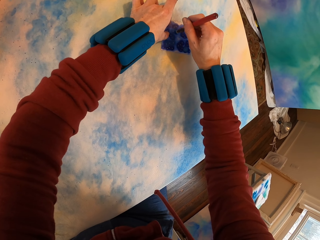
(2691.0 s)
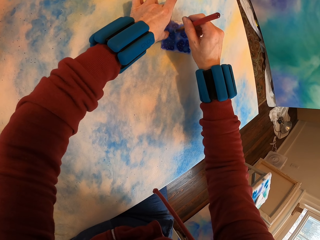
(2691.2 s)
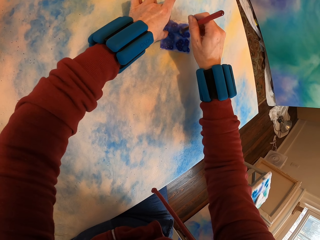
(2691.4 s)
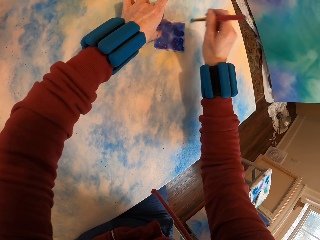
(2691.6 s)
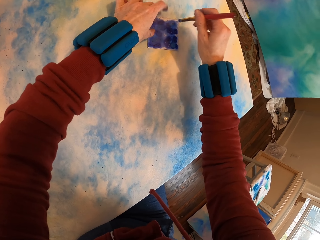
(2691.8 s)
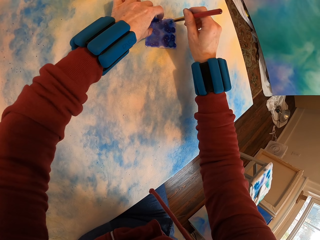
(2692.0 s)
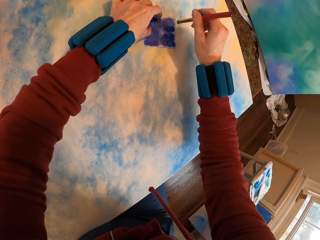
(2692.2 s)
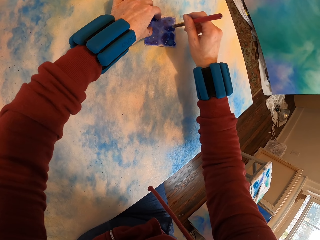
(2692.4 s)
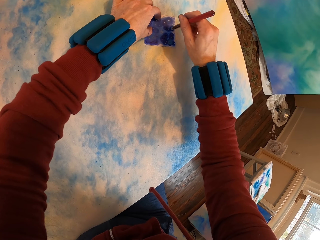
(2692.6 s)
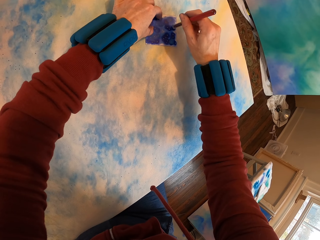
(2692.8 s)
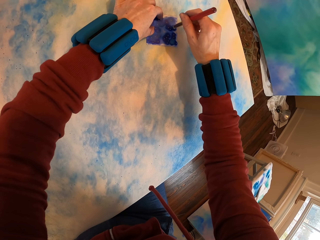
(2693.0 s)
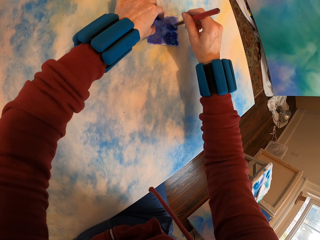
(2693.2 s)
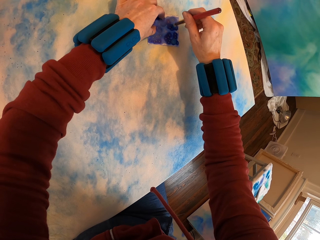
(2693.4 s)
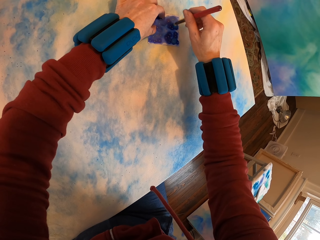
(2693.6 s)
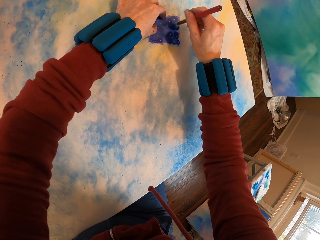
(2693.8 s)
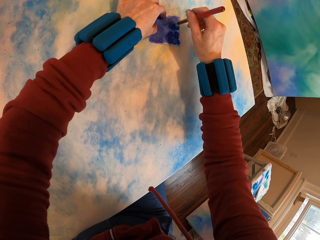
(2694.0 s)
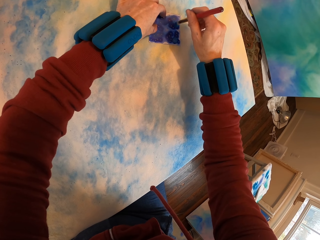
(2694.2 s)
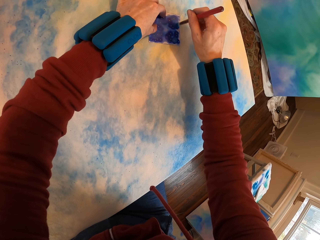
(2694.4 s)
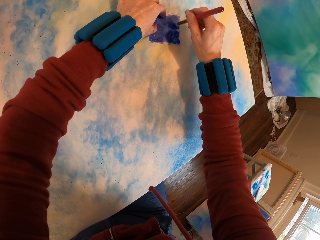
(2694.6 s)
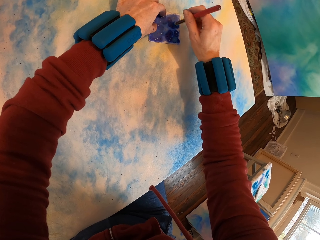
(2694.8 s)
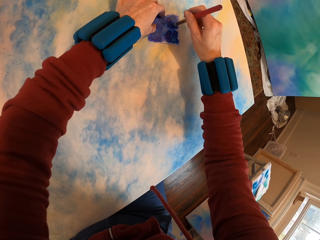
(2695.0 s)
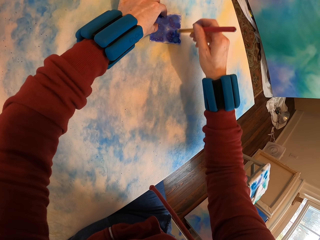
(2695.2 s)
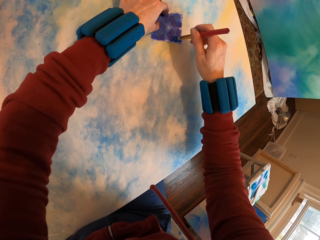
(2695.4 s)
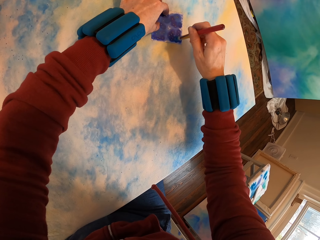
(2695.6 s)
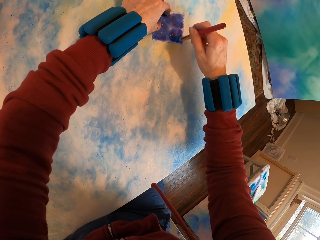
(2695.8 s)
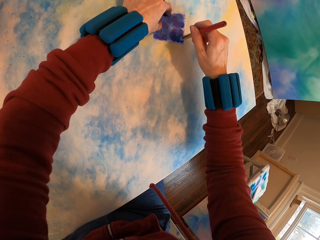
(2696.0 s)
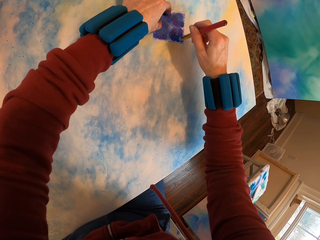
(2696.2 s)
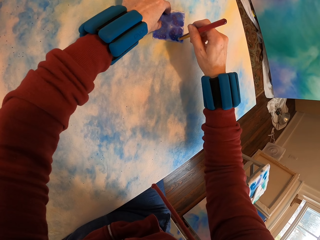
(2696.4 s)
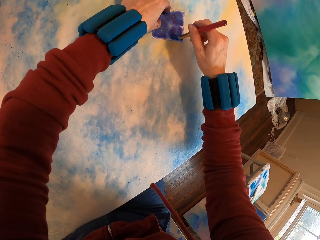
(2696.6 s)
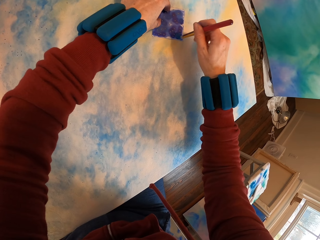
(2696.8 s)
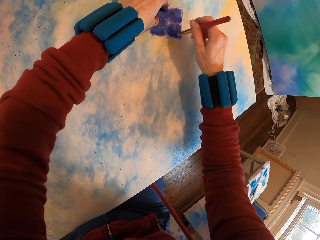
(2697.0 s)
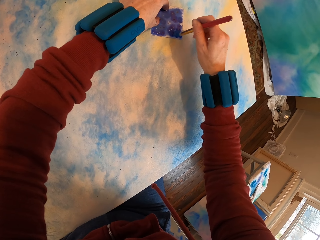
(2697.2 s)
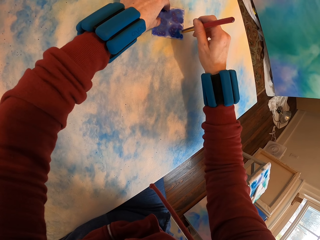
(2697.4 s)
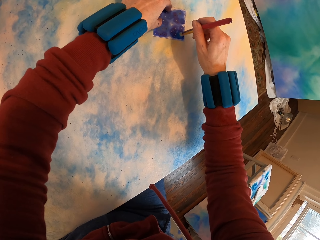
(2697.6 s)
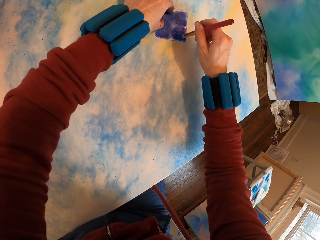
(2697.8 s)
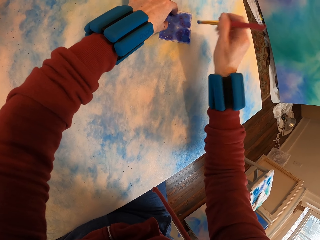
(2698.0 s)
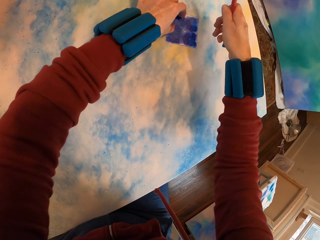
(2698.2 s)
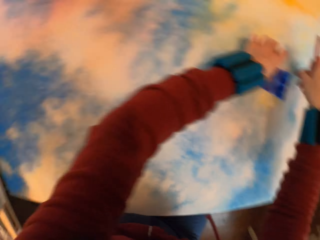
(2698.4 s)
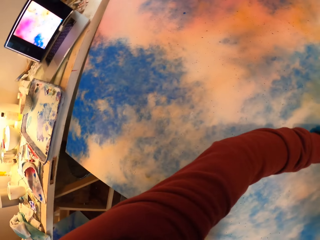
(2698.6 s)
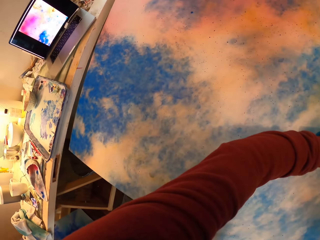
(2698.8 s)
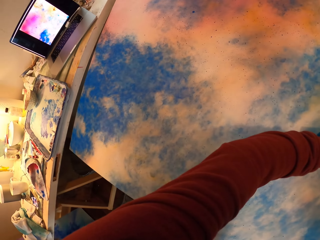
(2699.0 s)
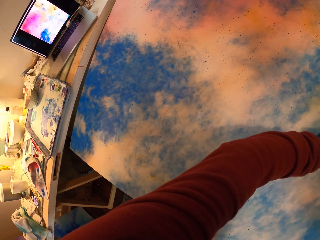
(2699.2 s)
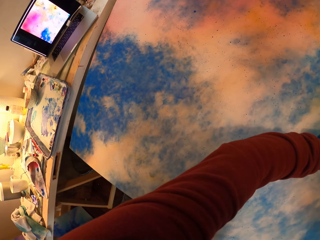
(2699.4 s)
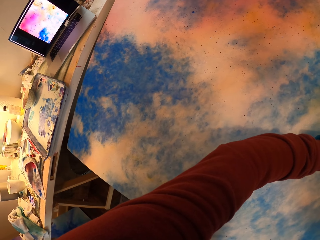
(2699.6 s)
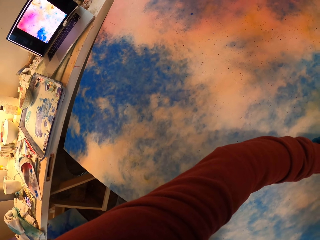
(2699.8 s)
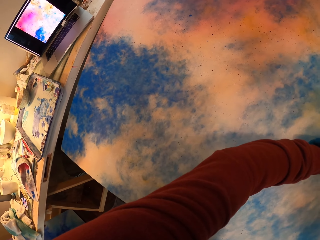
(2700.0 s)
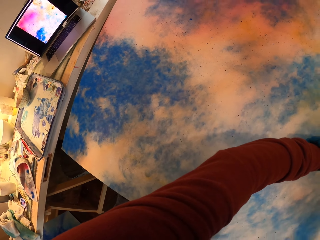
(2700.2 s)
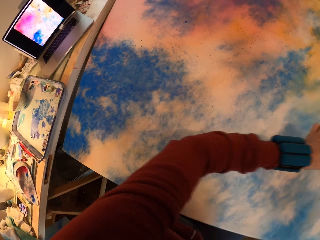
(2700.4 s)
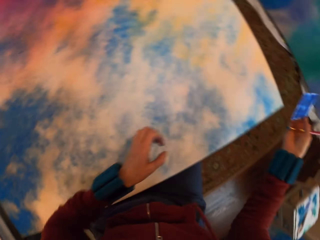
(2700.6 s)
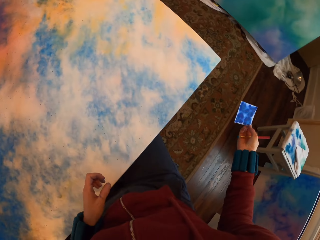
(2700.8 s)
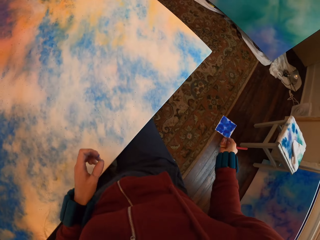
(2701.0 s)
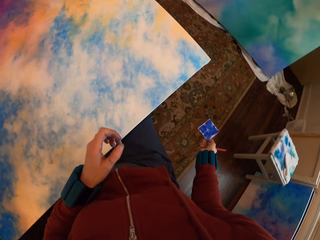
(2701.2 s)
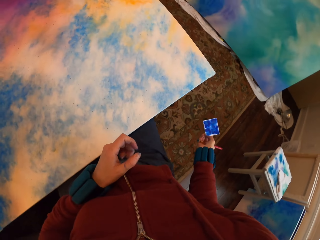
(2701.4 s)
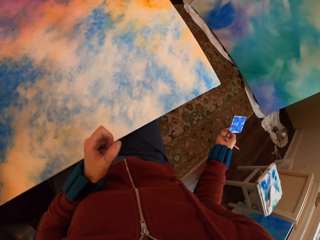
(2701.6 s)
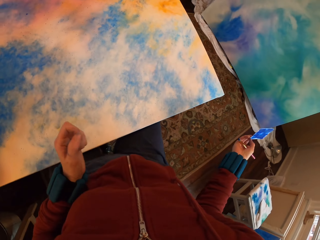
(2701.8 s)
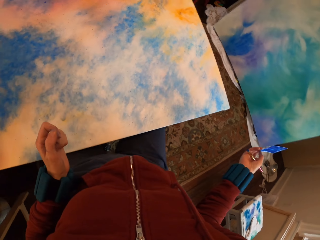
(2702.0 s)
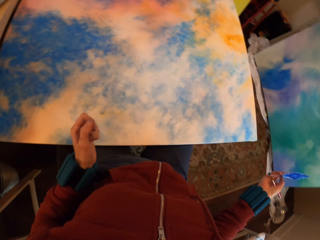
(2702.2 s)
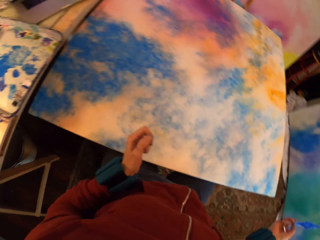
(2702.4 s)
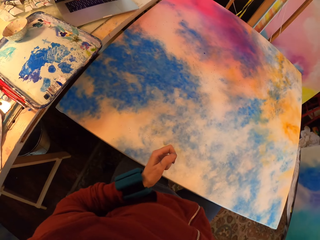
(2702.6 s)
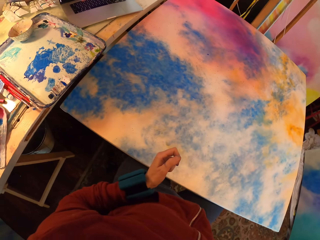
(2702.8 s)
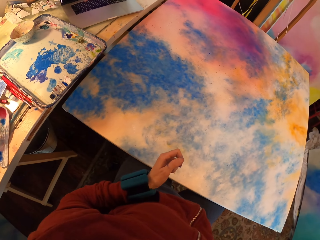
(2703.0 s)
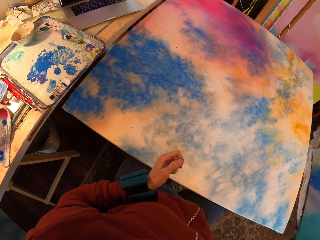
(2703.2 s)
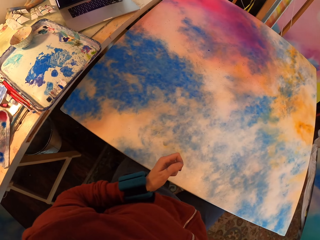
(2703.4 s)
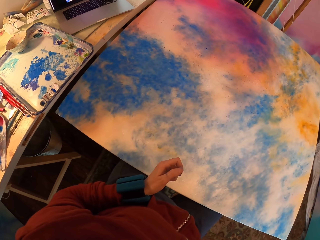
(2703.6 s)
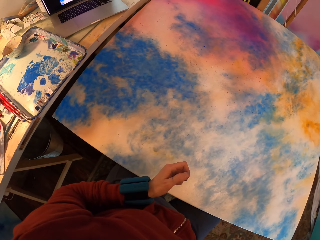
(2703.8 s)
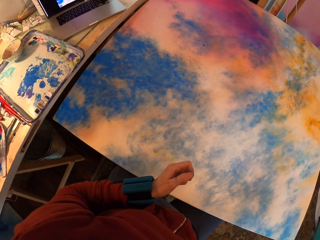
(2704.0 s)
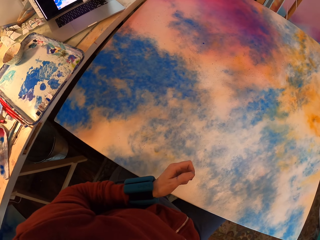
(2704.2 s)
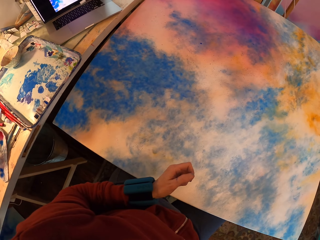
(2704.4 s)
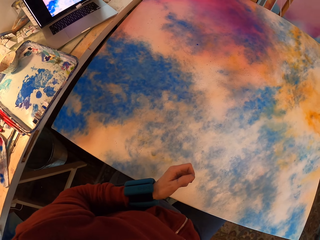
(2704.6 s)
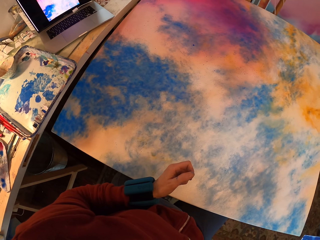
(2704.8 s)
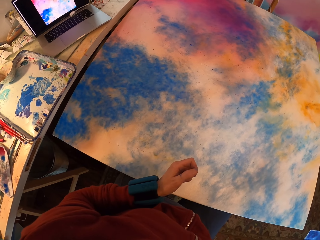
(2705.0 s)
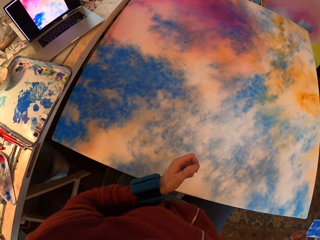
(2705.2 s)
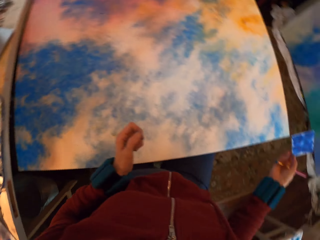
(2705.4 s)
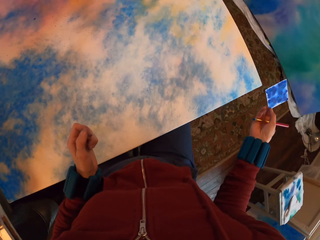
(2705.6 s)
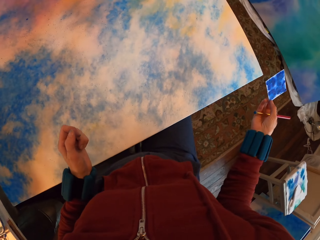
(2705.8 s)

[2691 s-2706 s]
The camera wearer looks at the painting. They lift the paper.

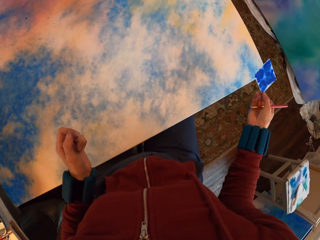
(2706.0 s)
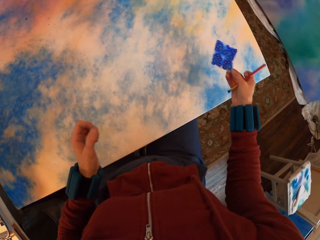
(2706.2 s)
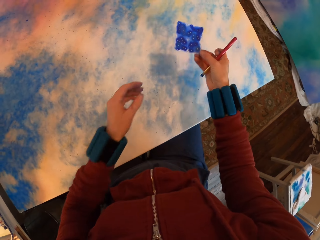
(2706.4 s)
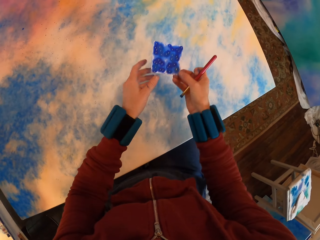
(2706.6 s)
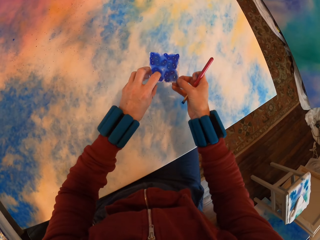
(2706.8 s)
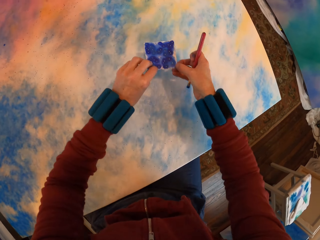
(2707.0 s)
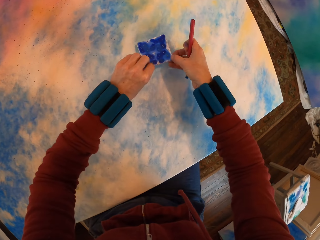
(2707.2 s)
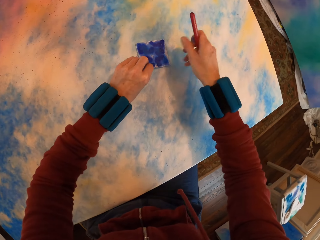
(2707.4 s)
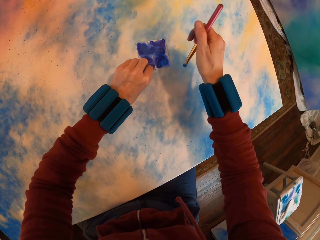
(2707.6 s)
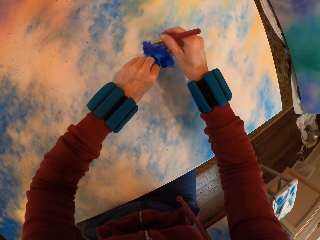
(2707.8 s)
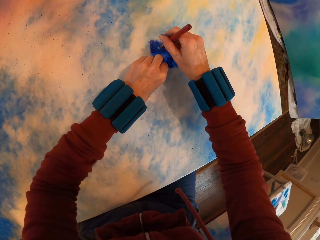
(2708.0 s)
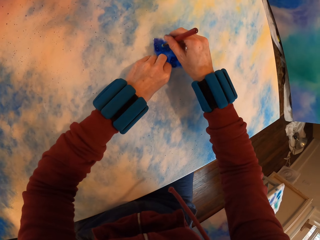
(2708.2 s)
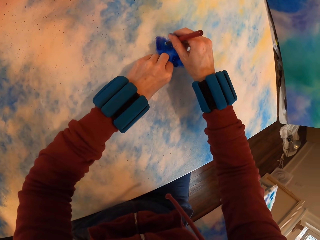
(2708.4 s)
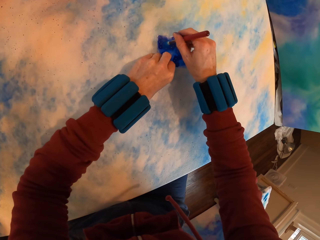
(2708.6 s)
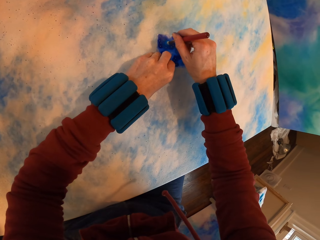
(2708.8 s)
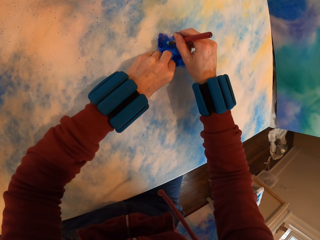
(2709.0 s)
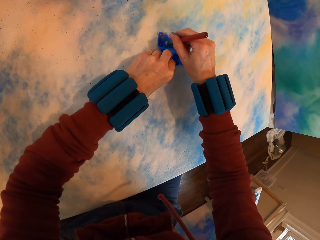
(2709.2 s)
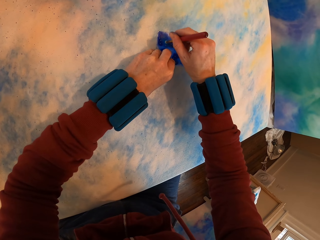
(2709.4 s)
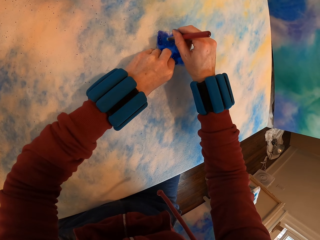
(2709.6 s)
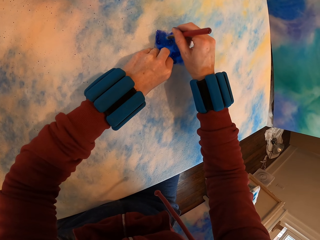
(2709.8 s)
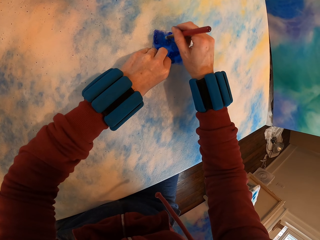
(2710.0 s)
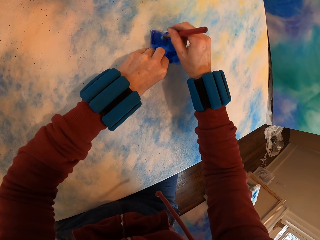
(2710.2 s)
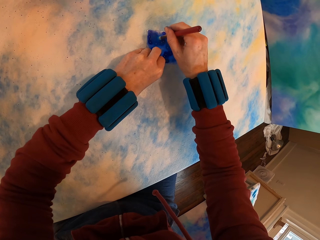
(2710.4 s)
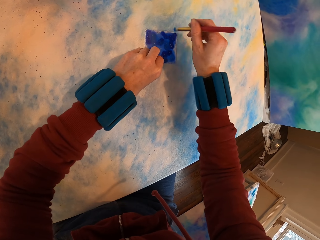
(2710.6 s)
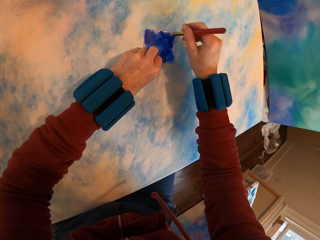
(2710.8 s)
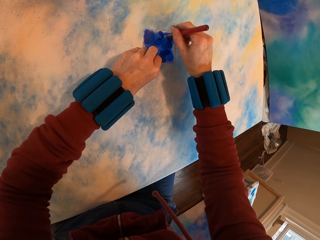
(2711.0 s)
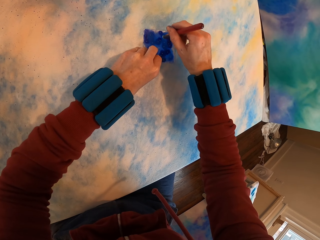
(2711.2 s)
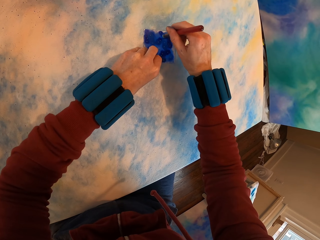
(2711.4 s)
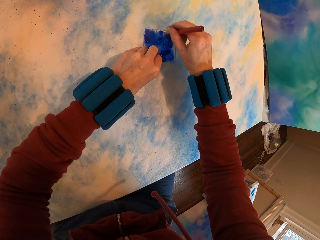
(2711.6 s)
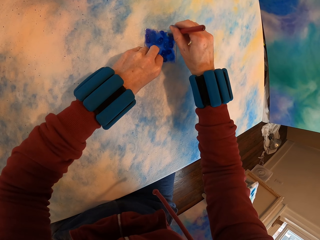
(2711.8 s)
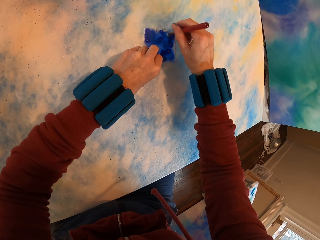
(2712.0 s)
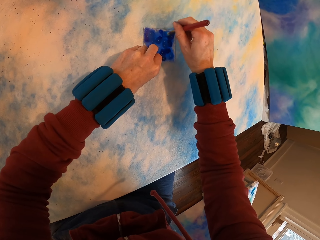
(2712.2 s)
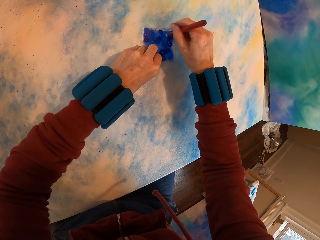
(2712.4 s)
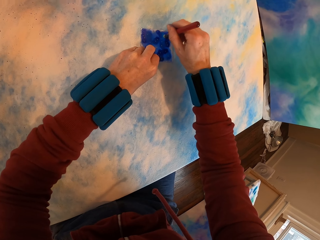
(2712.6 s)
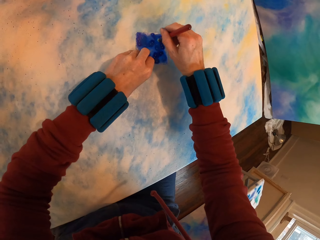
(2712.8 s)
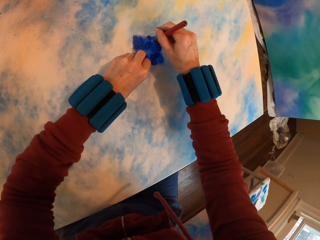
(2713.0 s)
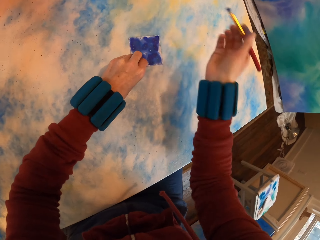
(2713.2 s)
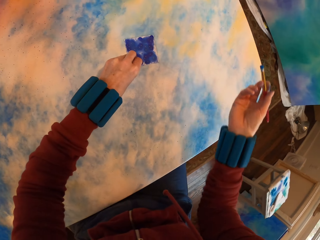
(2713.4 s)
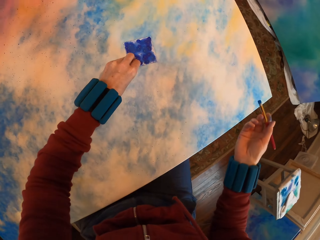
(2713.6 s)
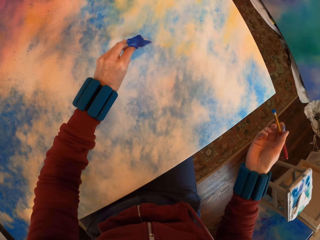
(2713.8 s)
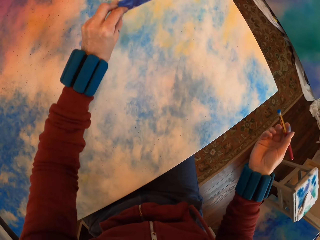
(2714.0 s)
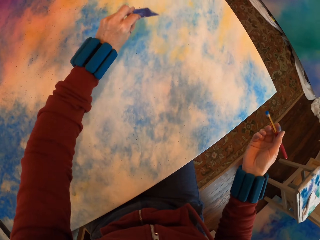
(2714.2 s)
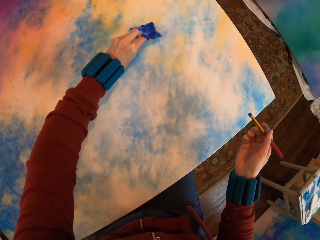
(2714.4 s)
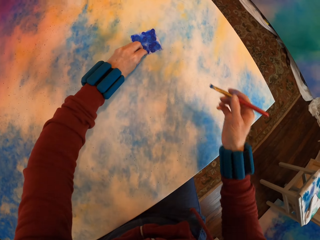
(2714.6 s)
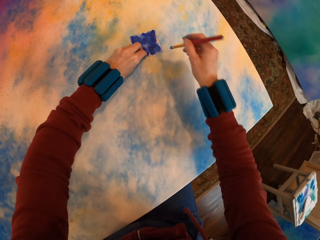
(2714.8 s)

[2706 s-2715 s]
The camera wearer places the paper on the canvas. They press the watercolor paper with a brush on the painting. They paint the canvas. They lift the paper.
